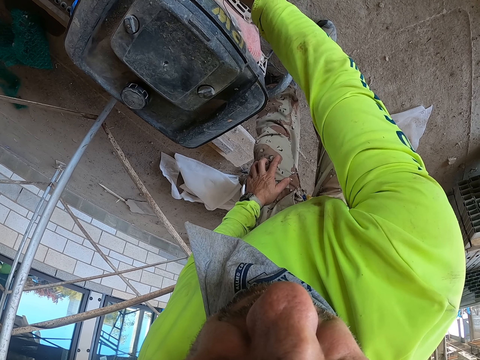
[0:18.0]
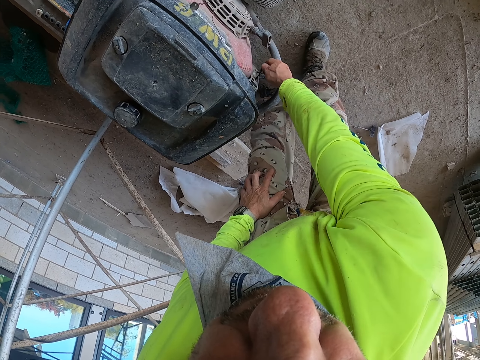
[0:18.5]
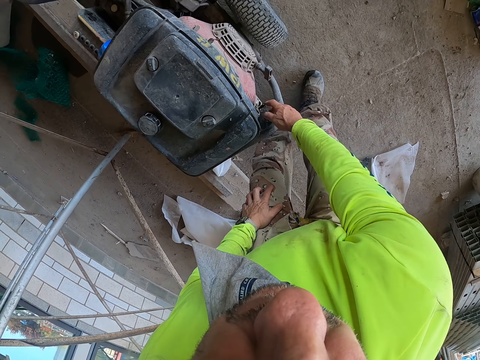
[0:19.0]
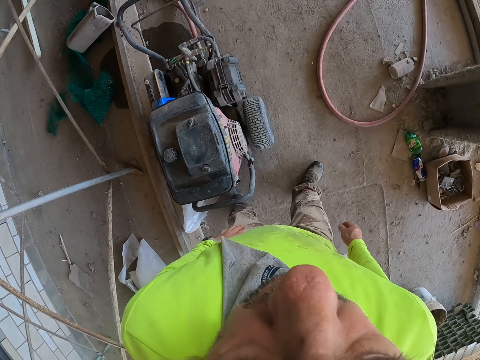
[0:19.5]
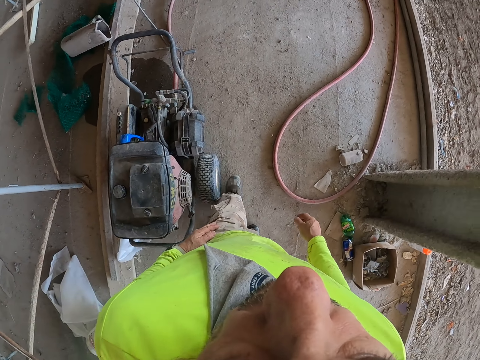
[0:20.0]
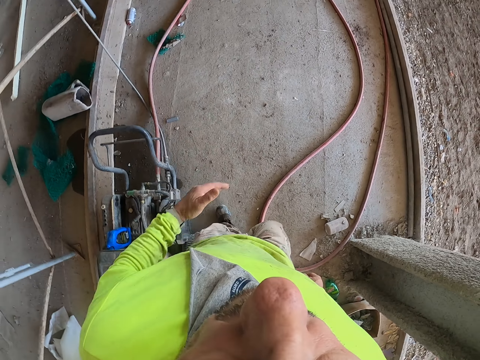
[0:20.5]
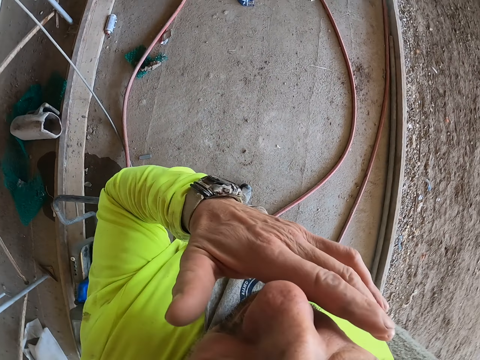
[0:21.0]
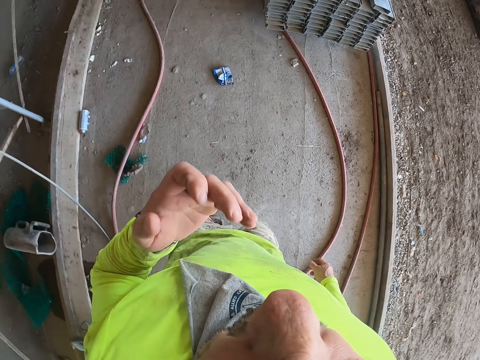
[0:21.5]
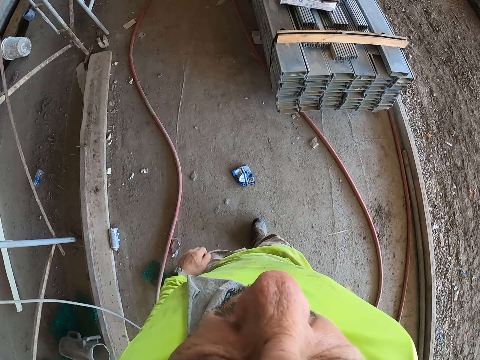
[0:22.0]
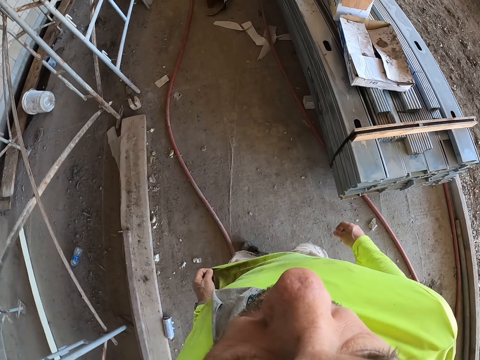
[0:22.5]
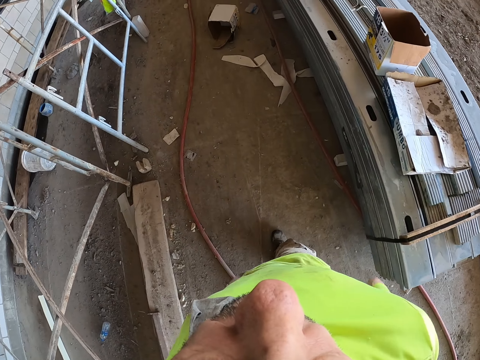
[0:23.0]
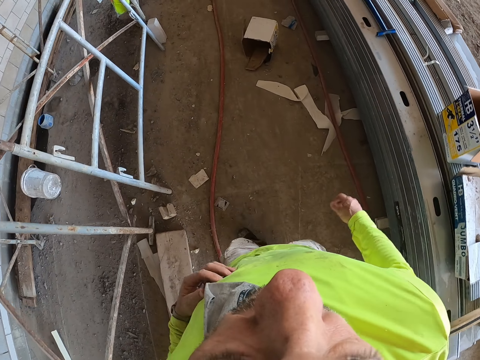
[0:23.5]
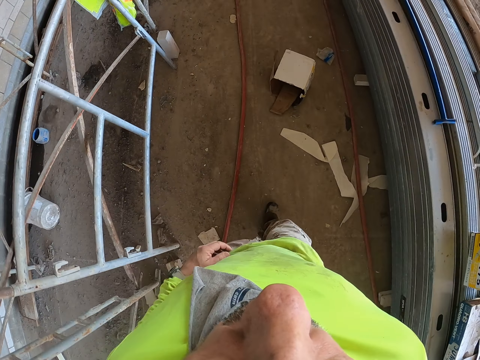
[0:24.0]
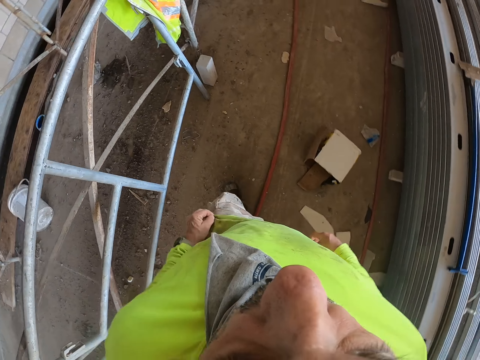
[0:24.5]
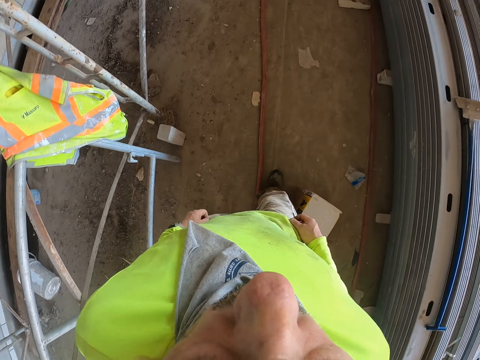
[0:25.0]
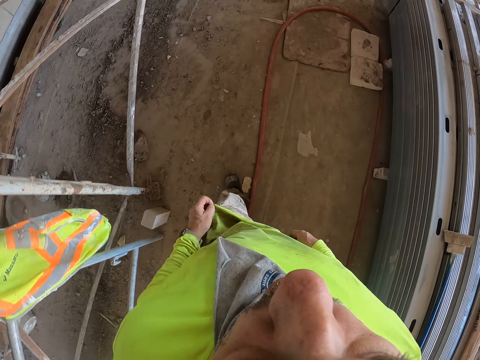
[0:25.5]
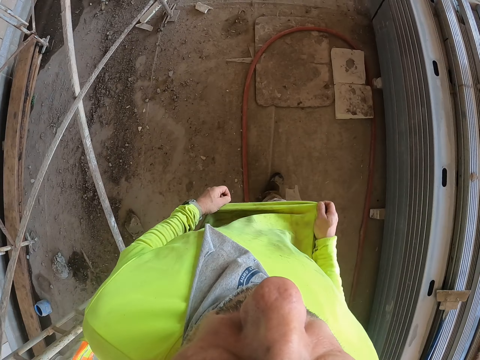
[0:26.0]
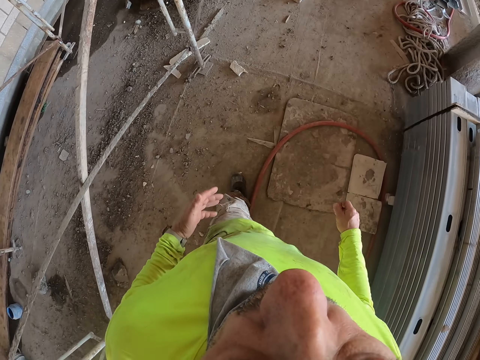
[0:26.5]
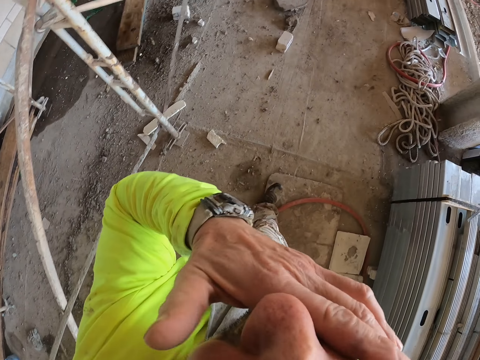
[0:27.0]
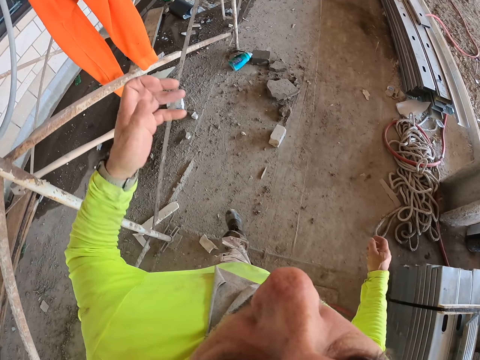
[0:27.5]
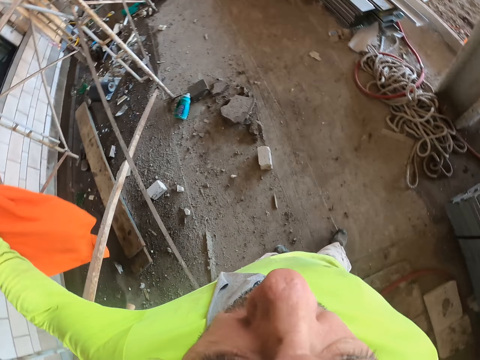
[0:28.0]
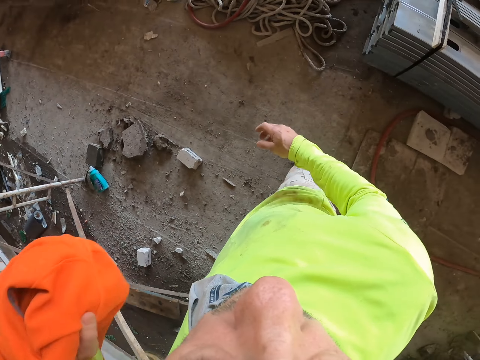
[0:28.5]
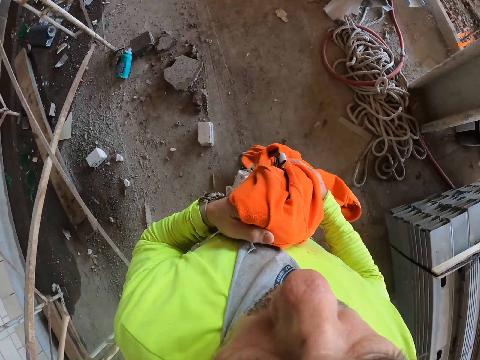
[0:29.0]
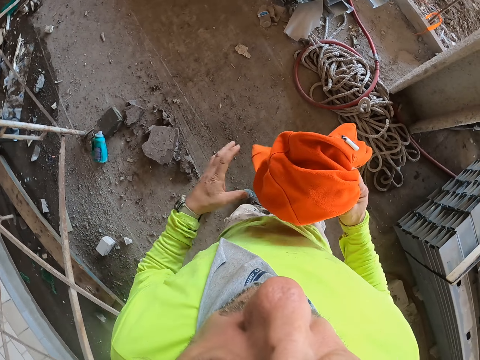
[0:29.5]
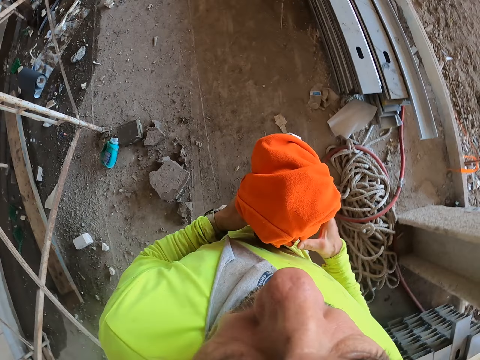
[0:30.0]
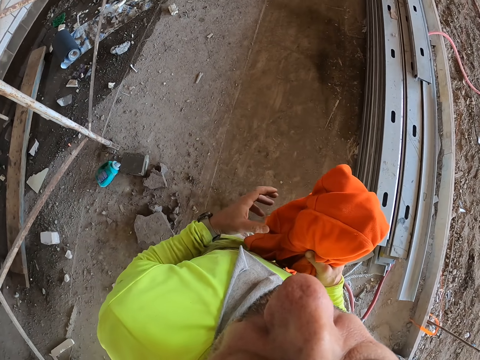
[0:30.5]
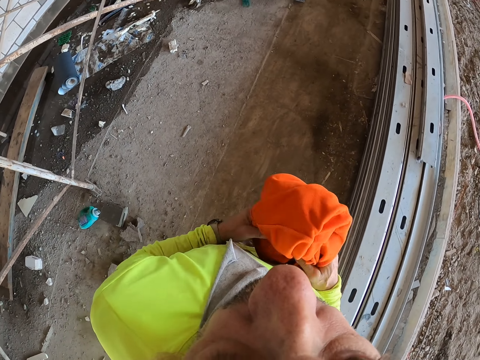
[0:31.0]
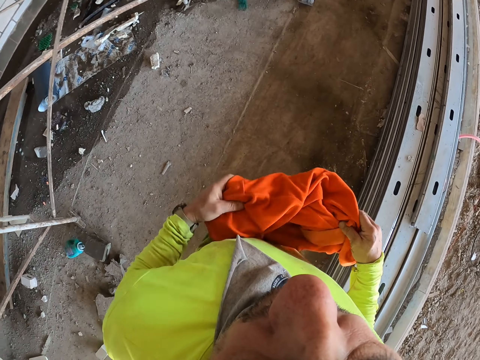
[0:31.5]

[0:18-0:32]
The camera wearer walks. He walks again. He rubs his nose with his left hand. He walks and touches his cloth with both hands. He rubs his nose with his left hand. He picks up the sweater, stops walking and looks around. He walks and holds the sweater with both hands.

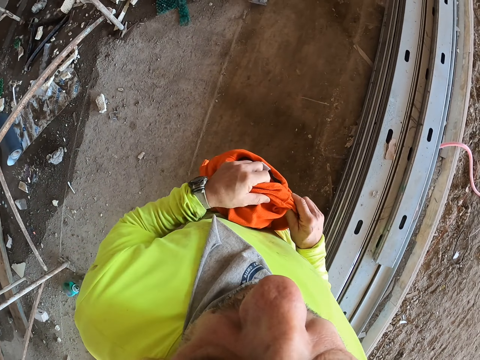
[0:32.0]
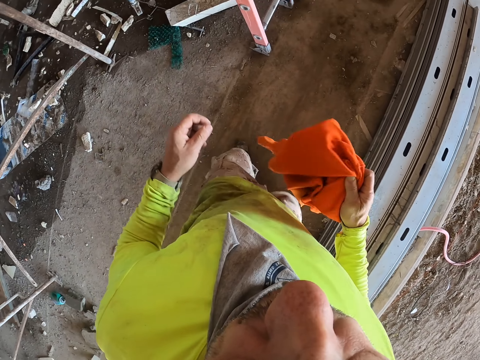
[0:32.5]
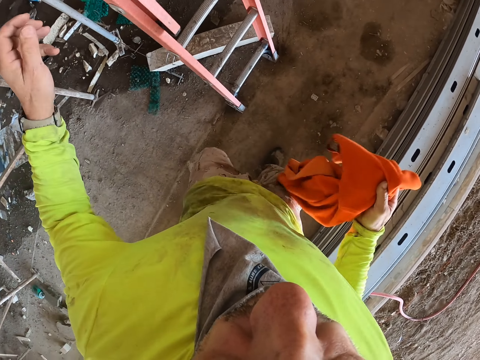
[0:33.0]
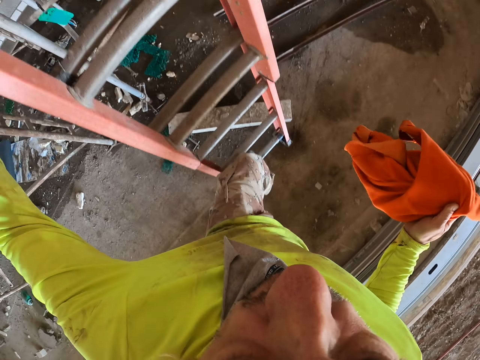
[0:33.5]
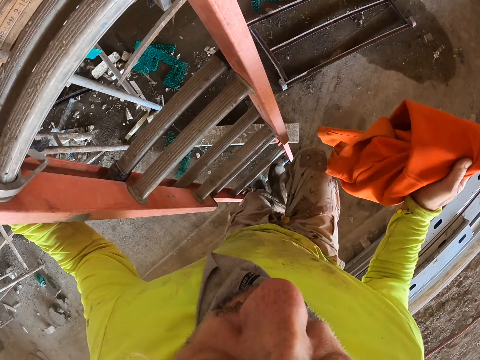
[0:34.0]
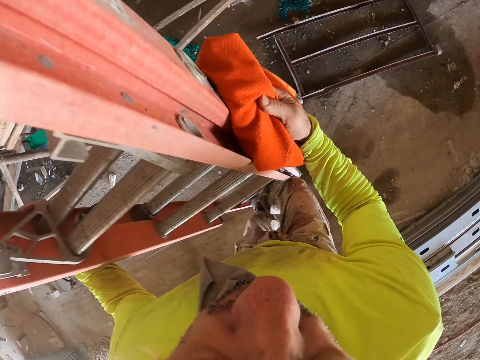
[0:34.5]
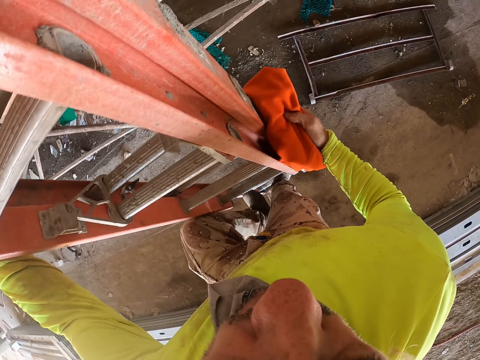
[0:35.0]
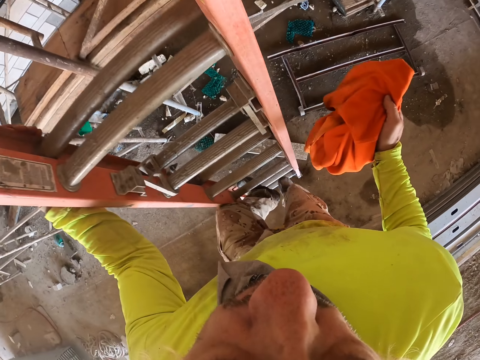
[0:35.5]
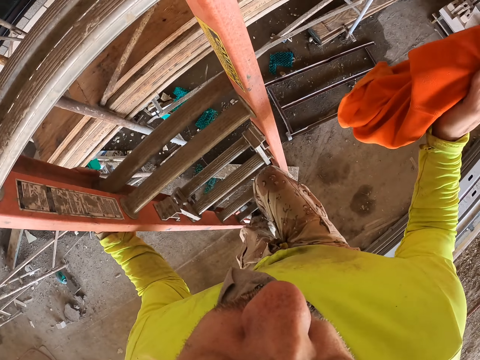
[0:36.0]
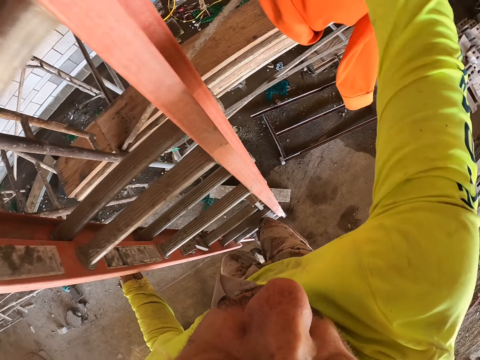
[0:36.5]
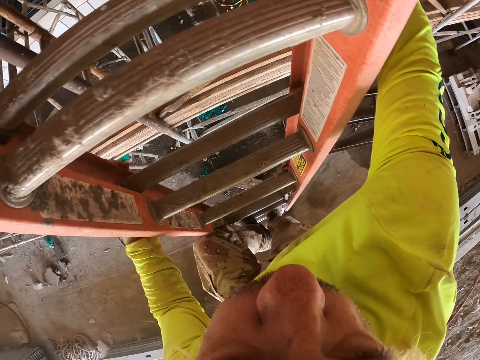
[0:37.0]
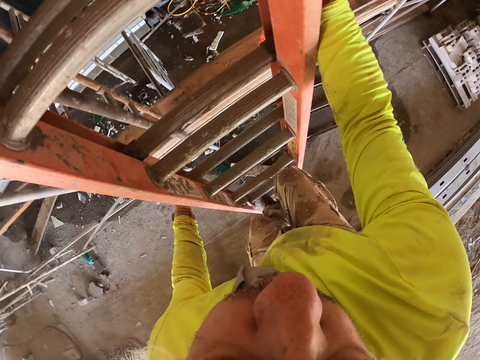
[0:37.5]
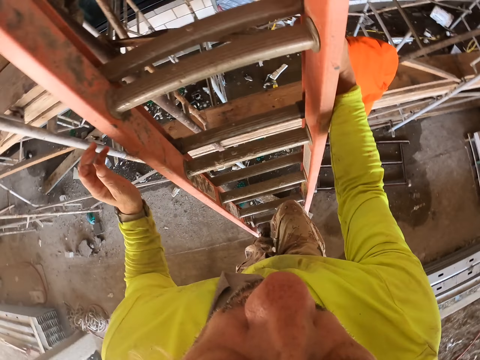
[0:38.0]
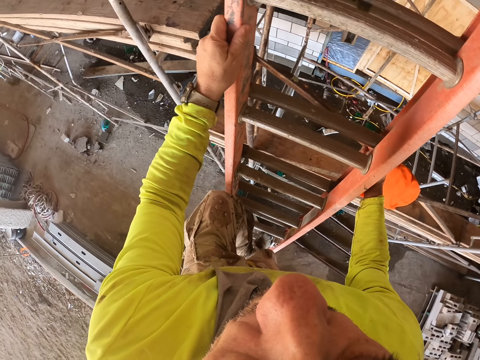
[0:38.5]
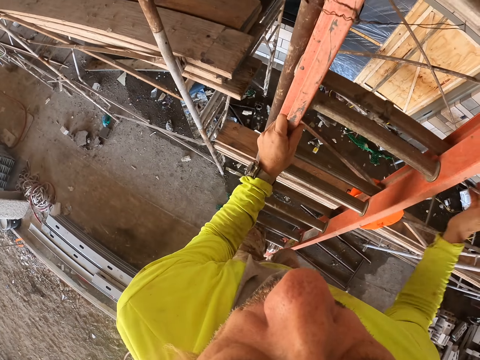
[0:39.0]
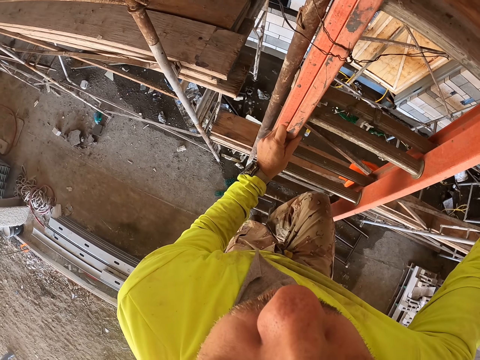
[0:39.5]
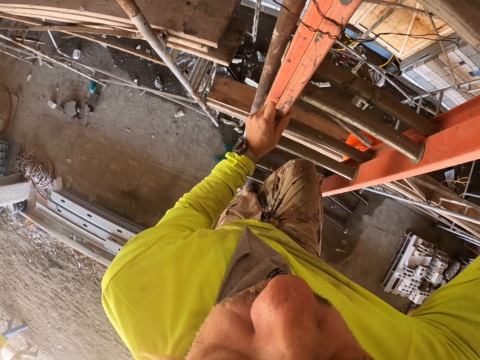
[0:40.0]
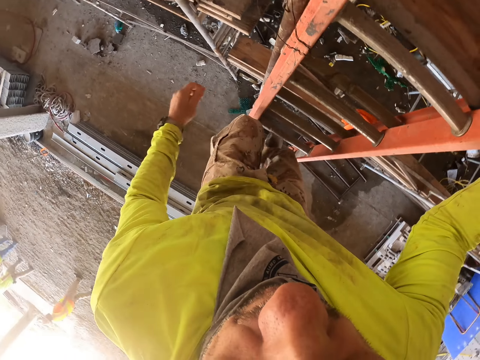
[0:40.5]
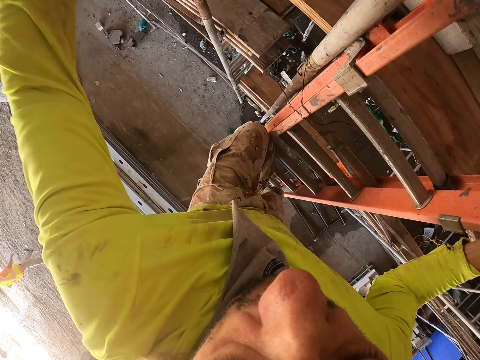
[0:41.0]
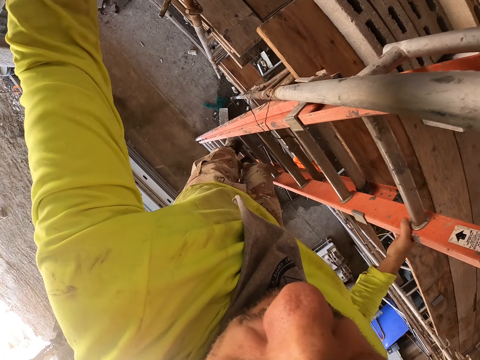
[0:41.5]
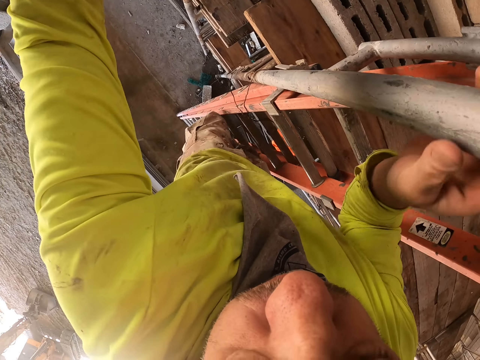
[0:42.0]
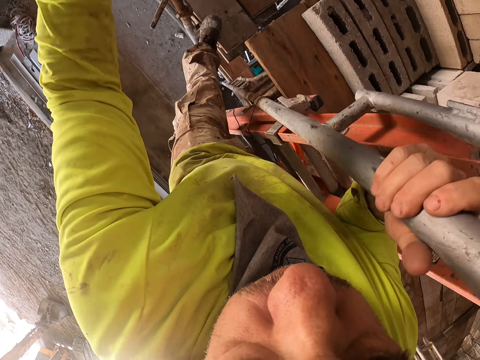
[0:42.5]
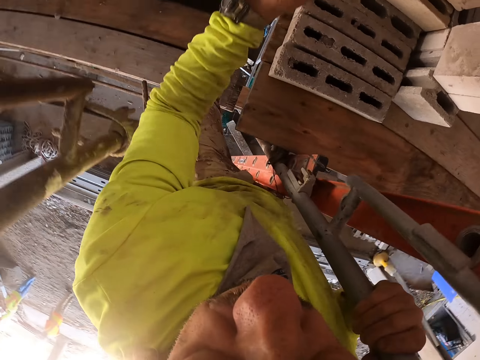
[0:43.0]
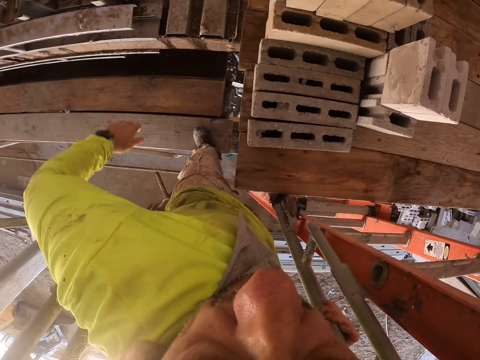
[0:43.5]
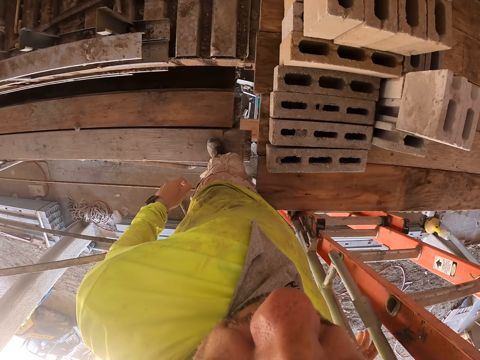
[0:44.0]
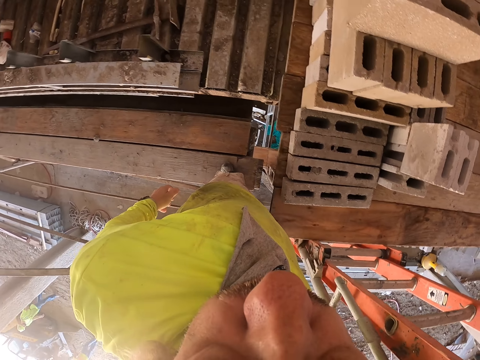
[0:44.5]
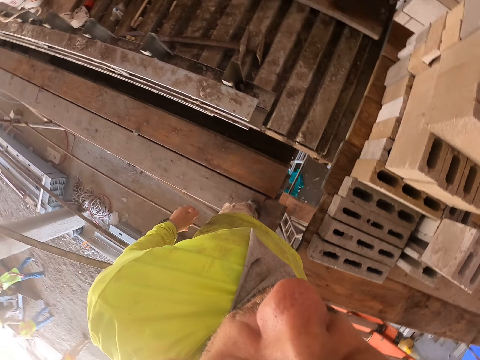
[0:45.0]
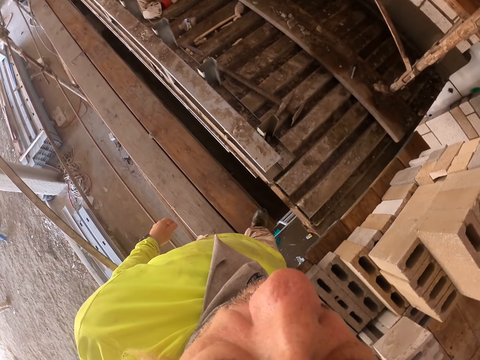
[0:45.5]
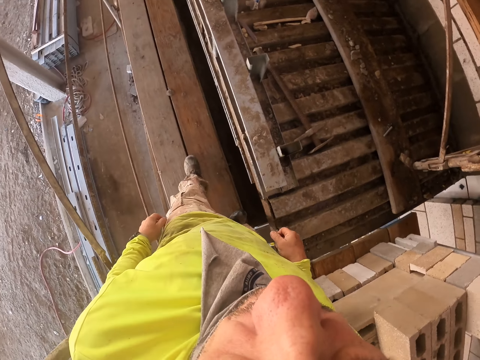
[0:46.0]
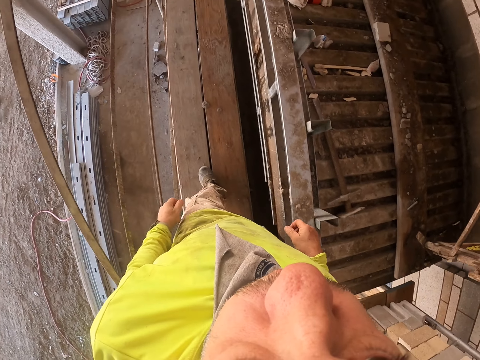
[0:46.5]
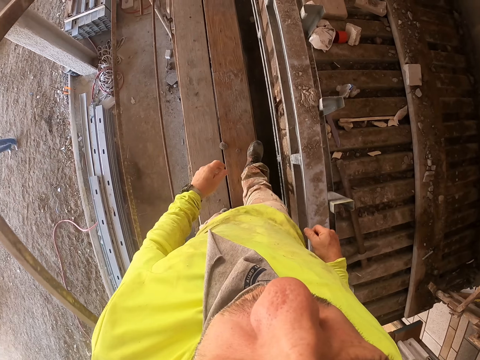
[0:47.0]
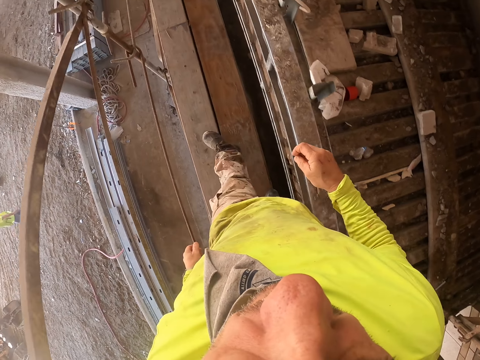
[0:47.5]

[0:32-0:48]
The camera wearer holds the sweater with his right hand. He climbs up the ladder. He walks on the construction stand.
